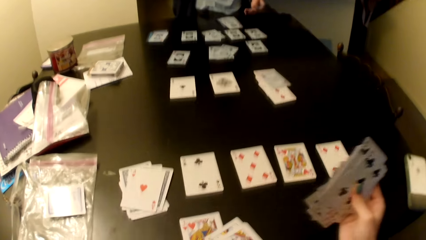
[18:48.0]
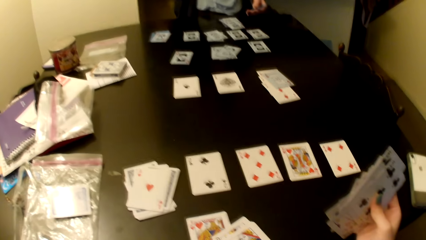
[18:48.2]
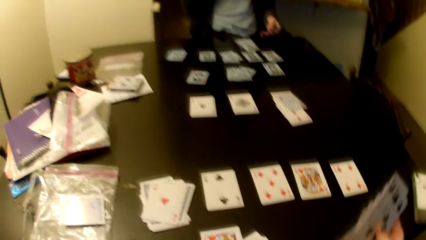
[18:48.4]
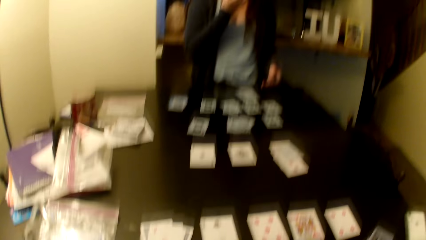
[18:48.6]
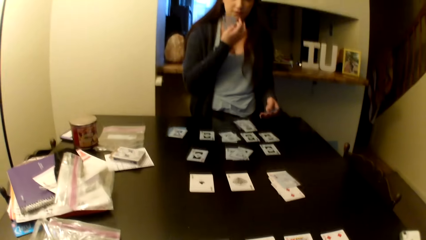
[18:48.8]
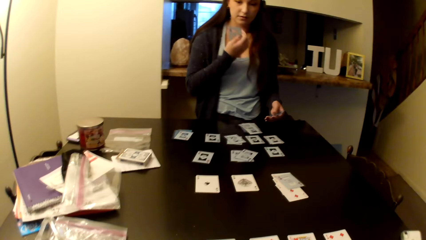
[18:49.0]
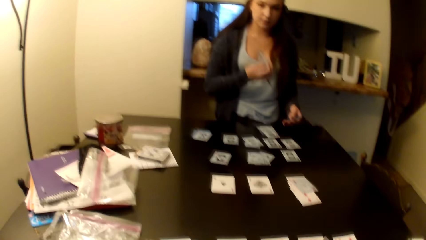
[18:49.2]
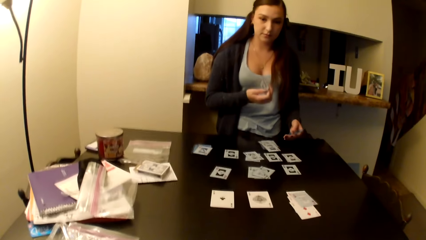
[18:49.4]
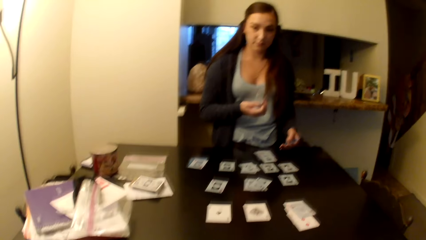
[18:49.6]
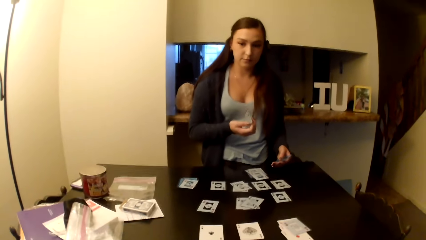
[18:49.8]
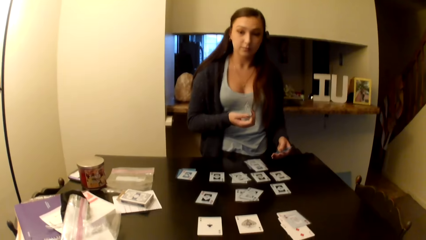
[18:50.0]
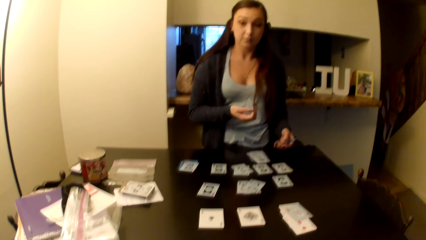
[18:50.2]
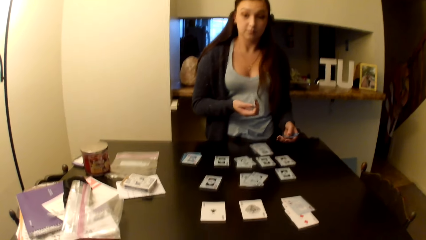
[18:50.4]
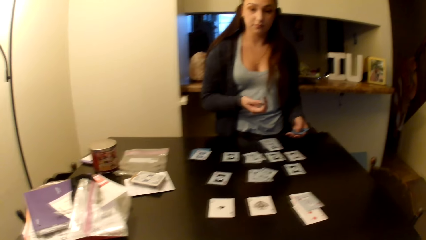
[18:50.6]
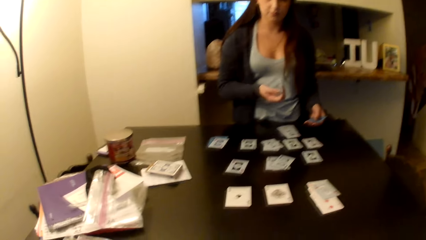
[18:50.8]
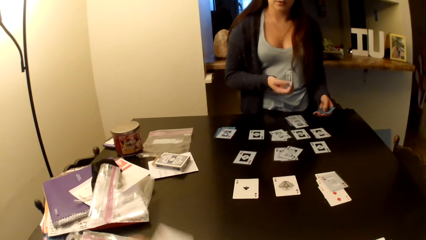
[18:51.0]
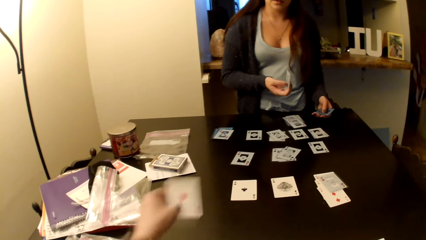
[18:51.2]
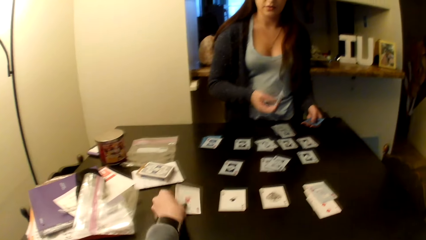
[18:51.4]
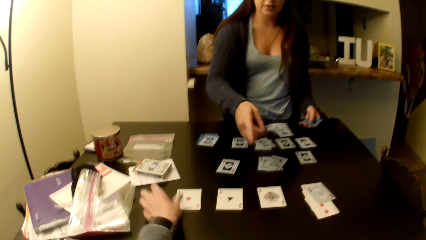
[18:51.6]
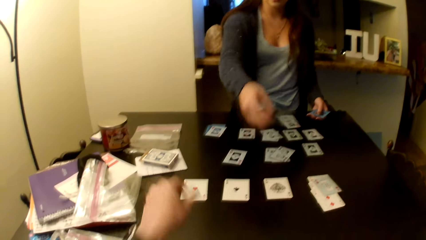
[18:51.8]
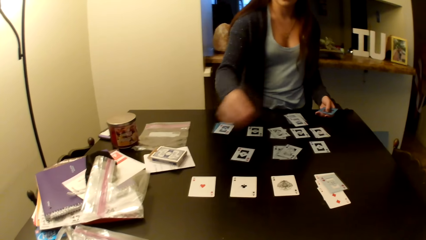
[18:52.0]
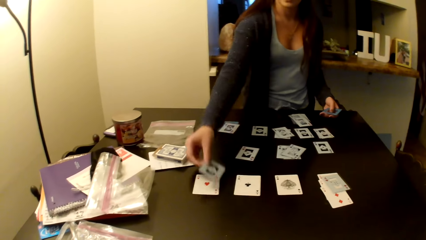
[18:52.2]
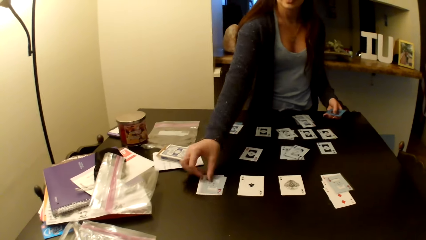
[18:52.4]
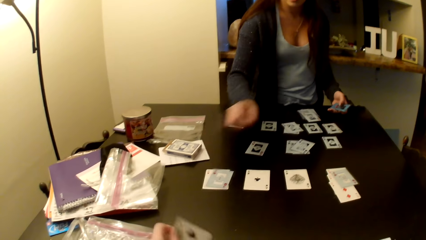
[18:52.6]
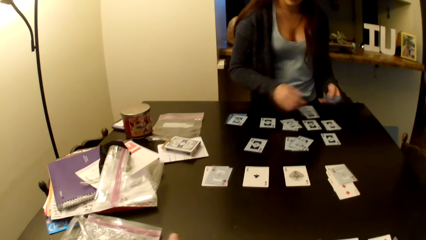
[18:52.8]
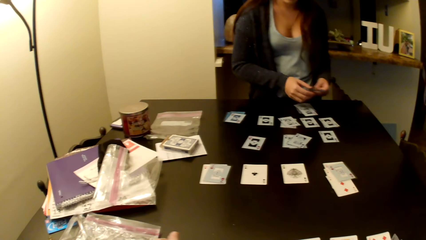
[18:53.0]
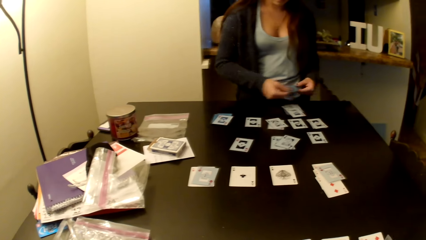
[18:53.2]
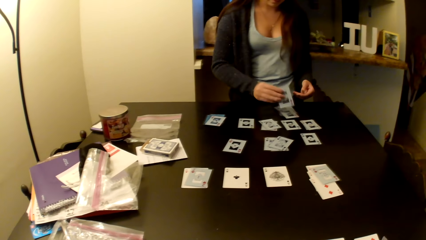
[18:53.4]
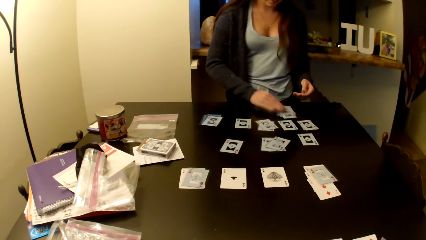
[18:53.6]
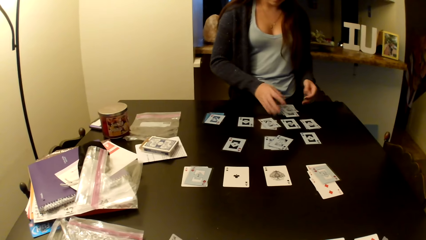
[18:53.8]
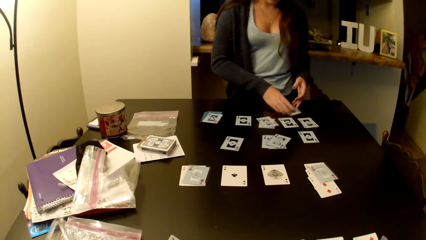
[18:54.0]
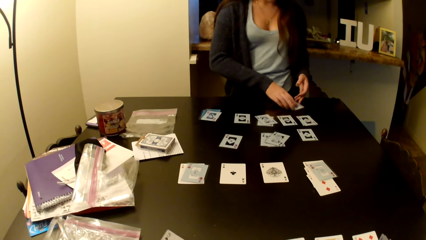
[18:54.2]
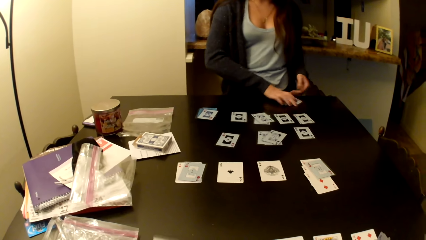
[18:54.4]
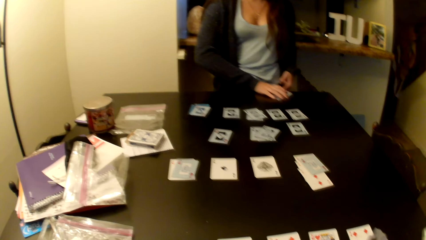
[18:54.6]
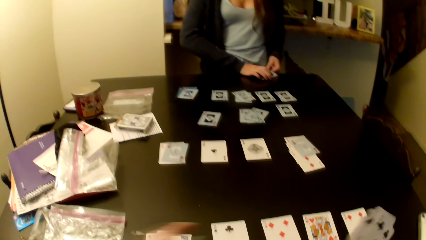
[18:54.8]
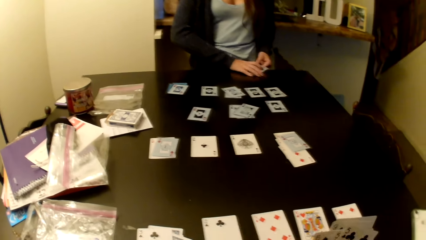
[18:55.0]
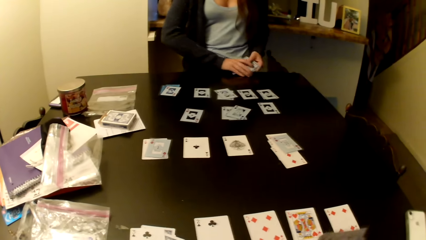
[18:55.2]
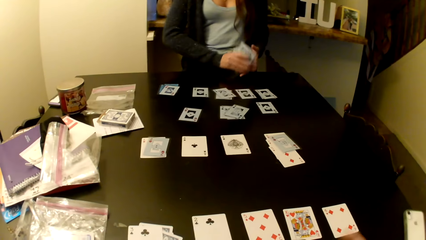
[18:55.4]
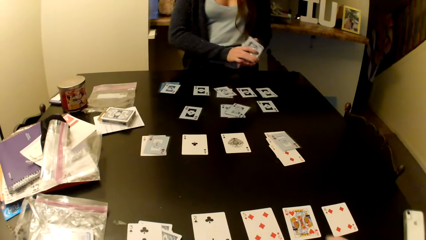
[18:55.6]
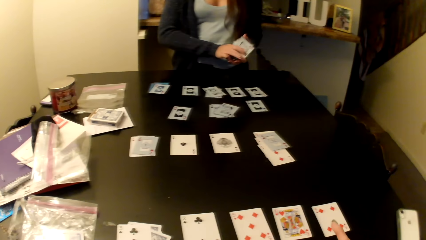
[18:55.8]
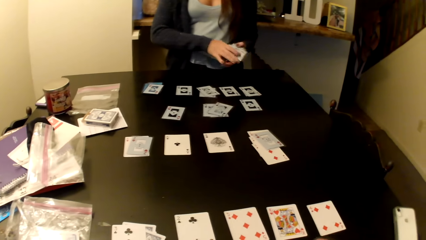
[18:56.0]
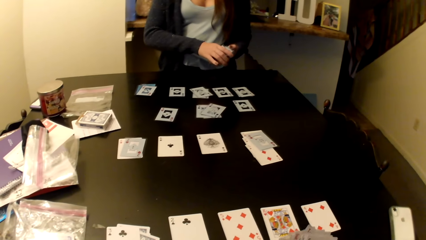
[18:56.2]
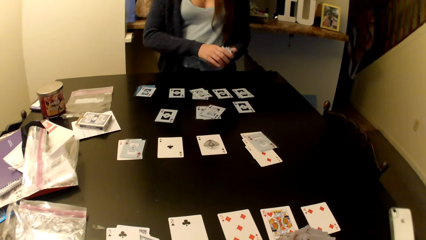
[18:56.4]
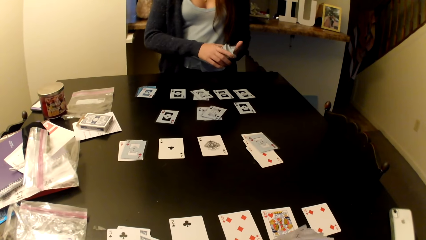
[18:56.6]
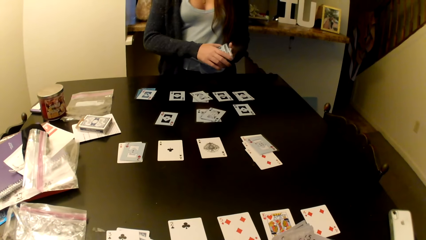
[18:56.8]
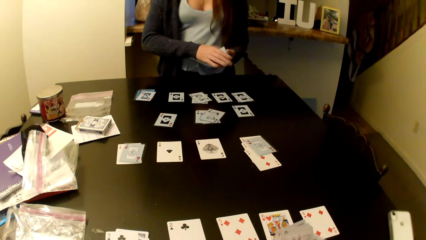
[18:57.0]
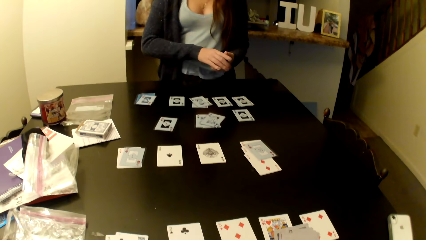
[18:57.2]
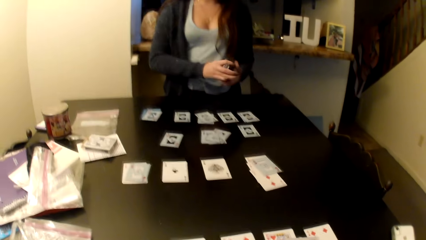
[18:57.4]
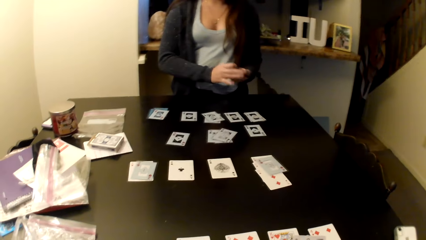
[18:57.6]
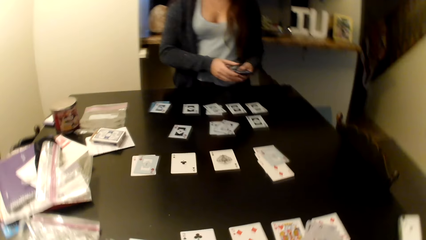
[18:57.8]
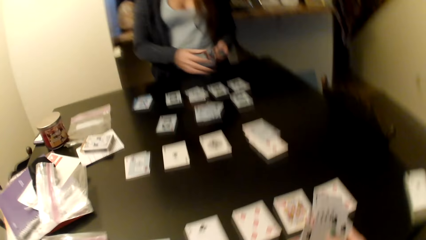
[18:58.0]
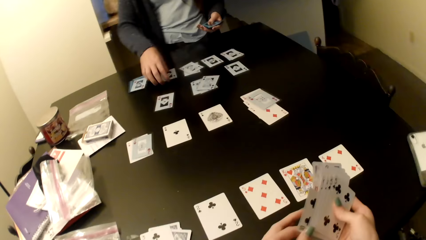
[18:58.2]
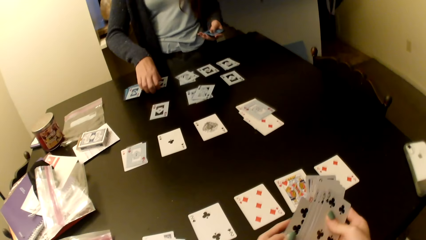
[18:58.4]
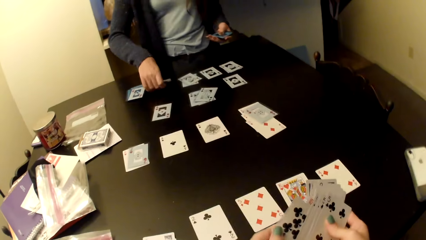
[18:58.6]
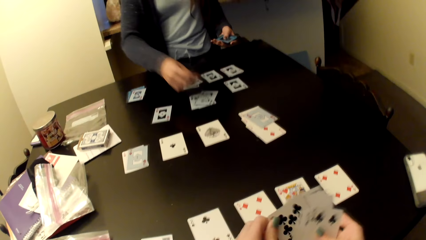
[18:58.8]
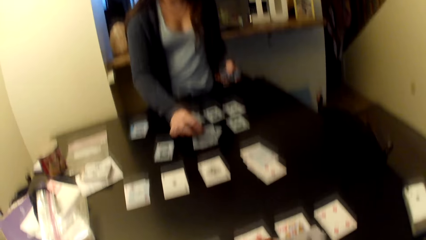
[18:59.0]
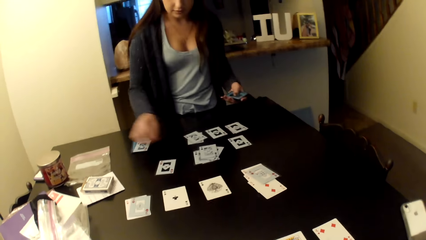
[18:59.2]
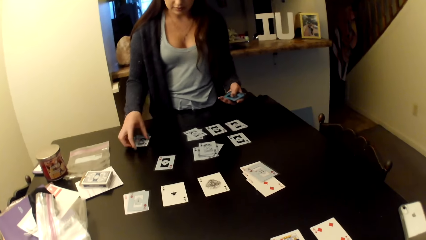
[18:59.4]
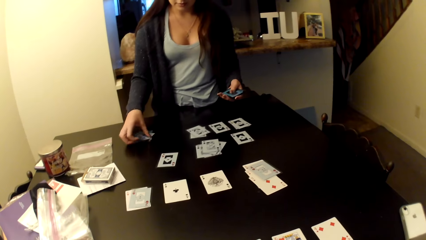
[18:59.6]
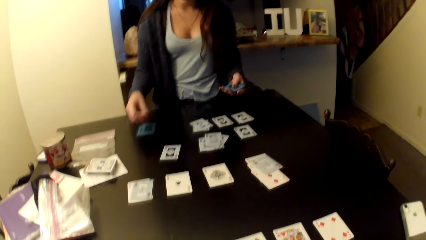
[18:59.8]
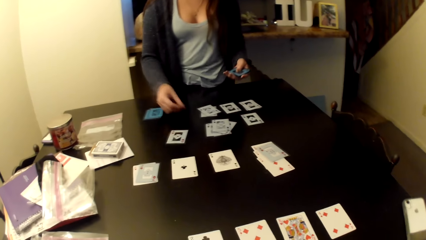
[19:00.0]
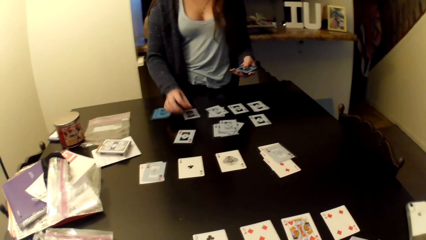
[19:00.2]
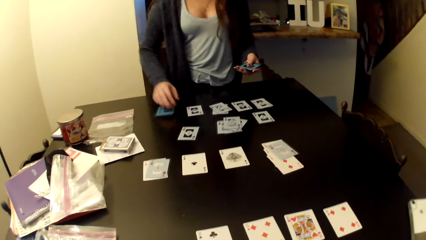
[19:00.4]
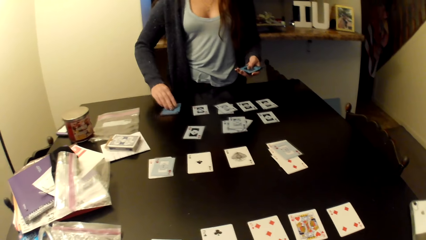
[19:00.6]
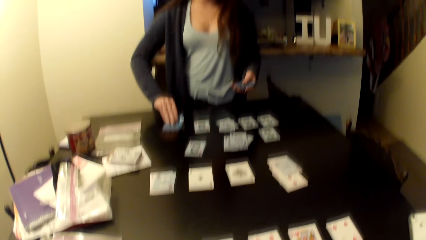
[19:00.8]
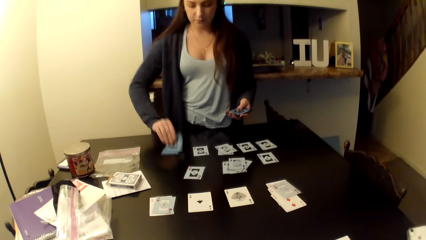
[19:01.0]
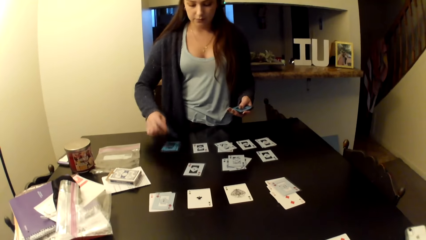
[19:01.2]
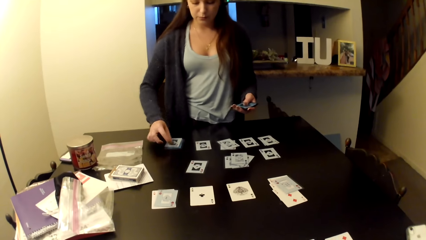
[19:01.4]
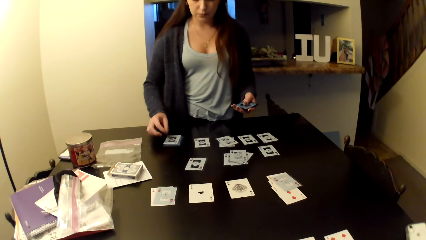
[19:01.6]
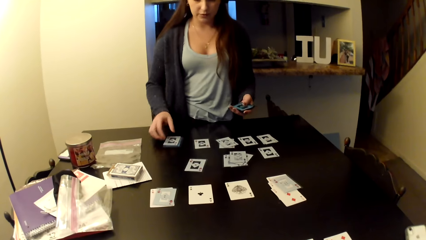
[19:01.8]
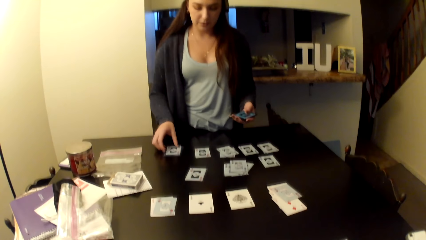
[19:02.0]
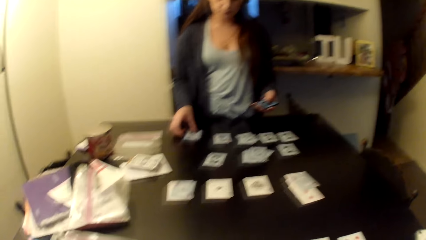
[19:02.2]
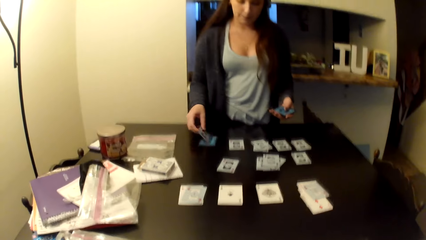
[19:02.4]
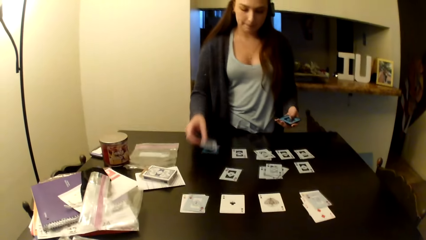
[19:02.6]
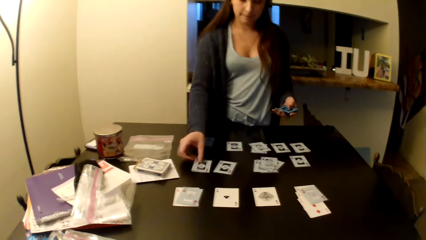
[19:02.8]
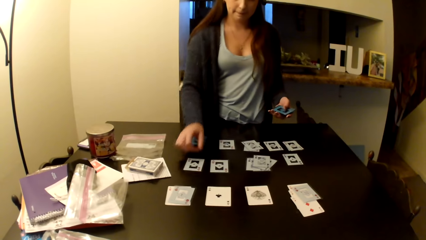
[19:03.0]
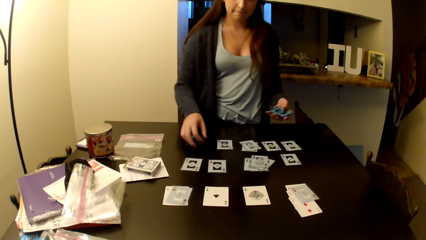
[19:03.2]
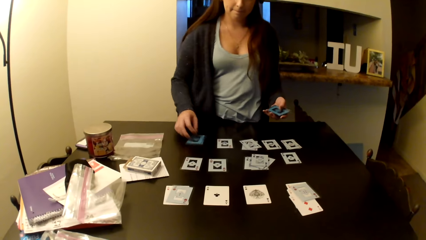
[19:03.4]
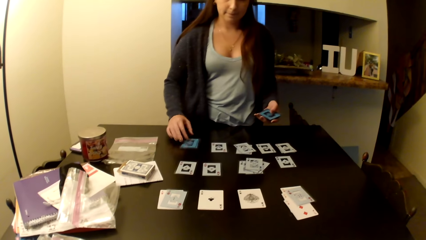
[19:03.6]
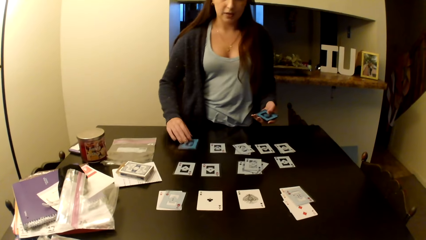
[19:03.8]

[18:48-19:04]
The camera wearer puts the card on the middle of the table. A woman puts a card on the middle of the table. The woman arranges her cards.
